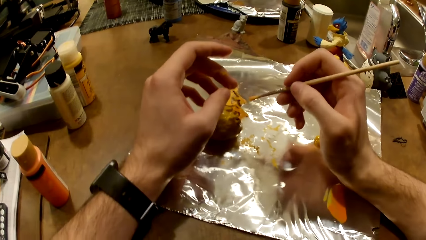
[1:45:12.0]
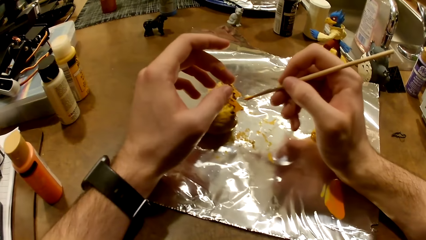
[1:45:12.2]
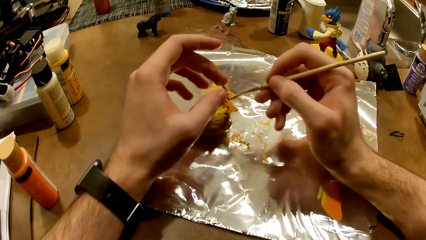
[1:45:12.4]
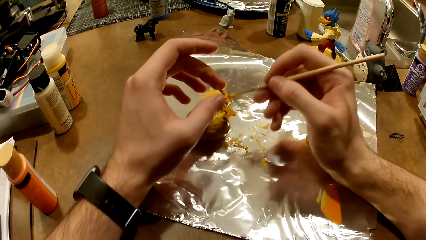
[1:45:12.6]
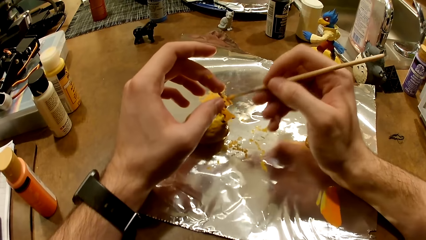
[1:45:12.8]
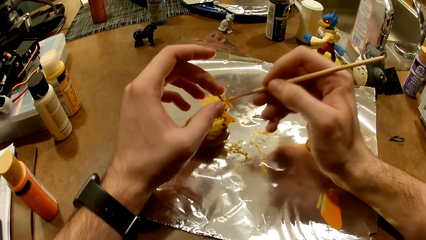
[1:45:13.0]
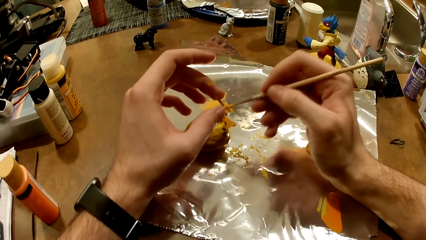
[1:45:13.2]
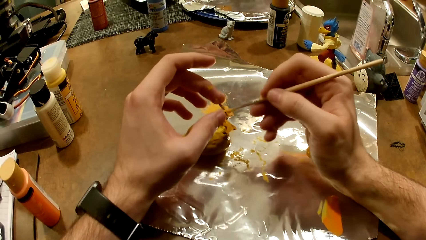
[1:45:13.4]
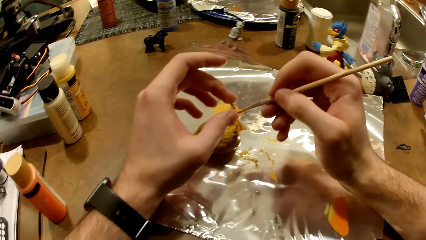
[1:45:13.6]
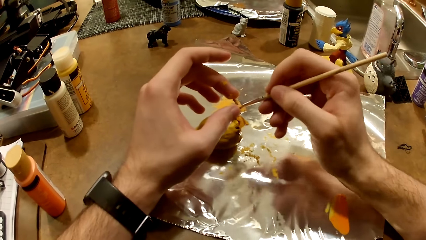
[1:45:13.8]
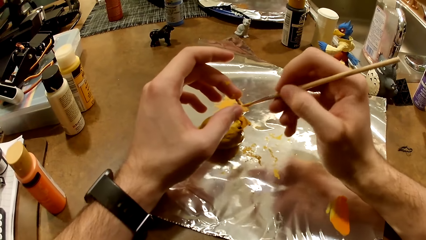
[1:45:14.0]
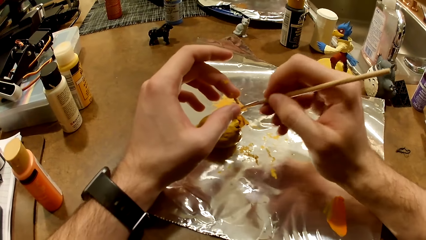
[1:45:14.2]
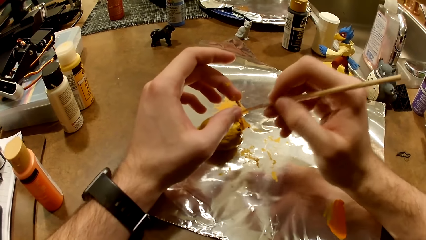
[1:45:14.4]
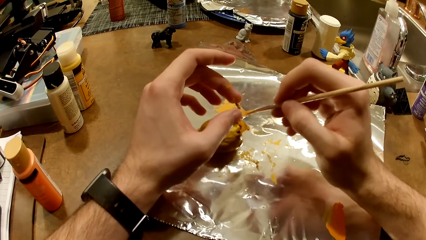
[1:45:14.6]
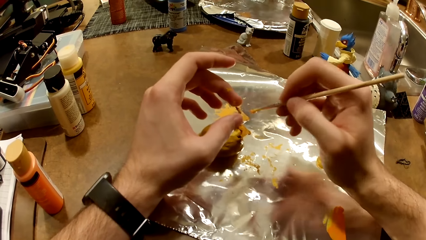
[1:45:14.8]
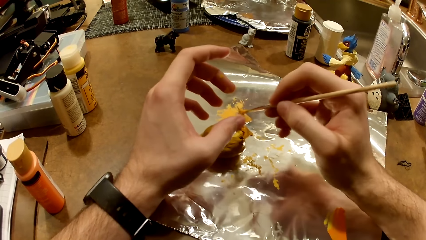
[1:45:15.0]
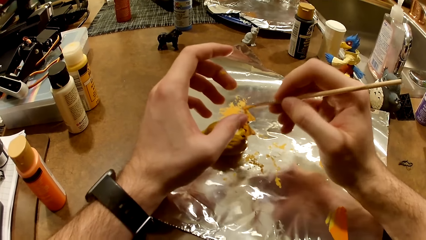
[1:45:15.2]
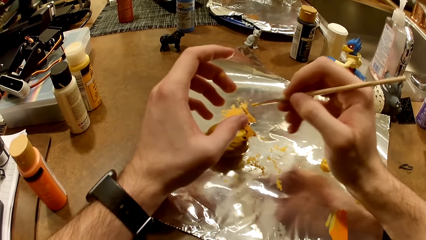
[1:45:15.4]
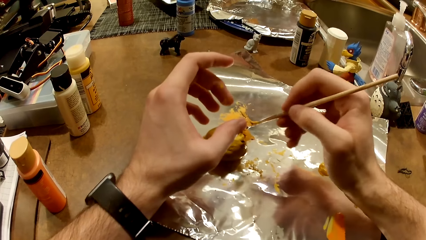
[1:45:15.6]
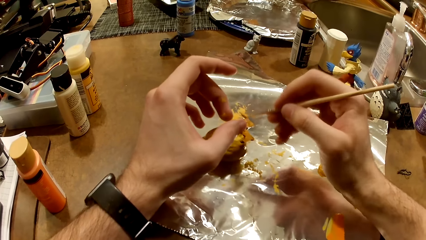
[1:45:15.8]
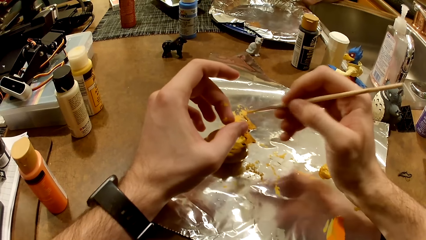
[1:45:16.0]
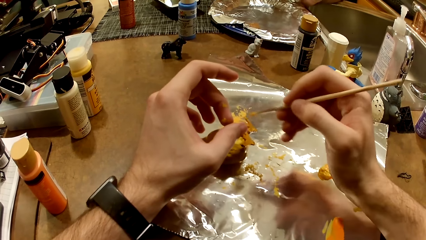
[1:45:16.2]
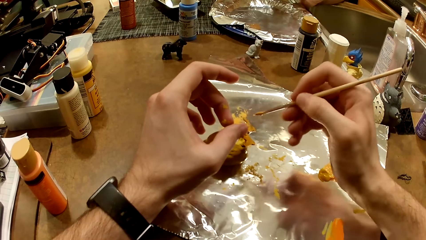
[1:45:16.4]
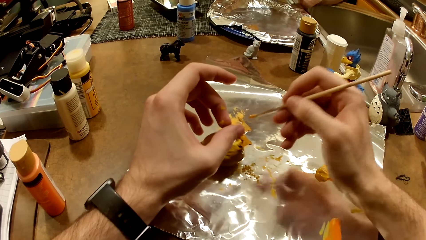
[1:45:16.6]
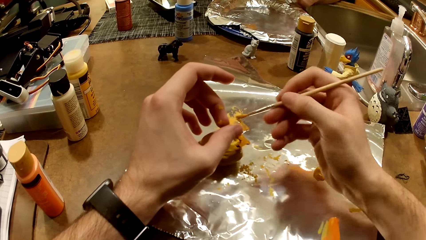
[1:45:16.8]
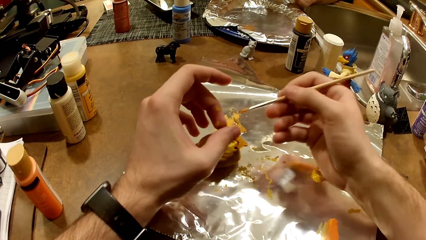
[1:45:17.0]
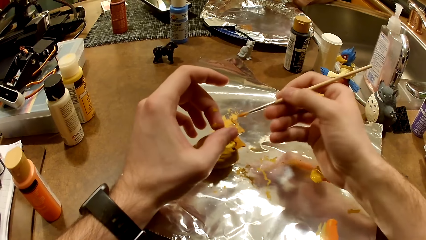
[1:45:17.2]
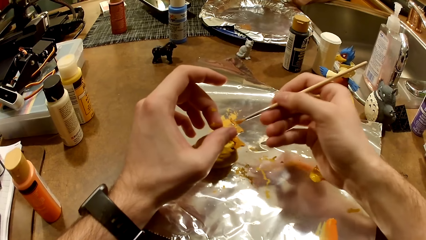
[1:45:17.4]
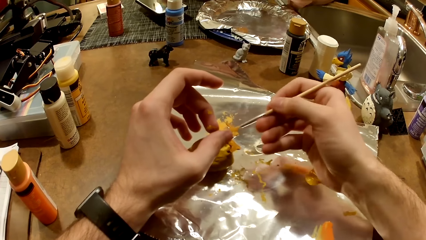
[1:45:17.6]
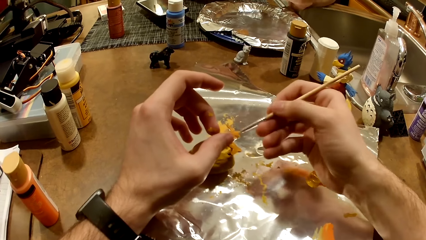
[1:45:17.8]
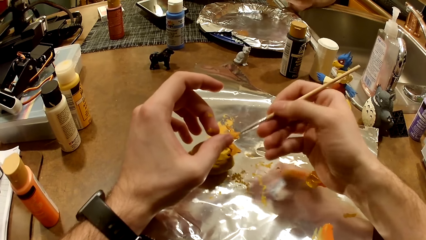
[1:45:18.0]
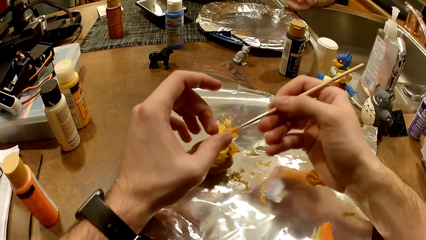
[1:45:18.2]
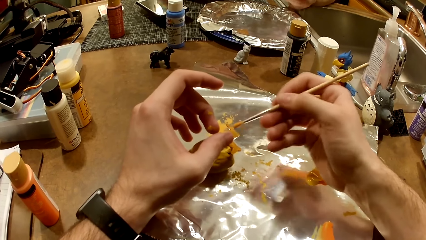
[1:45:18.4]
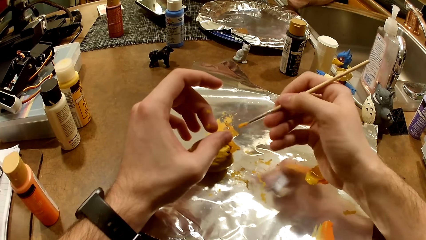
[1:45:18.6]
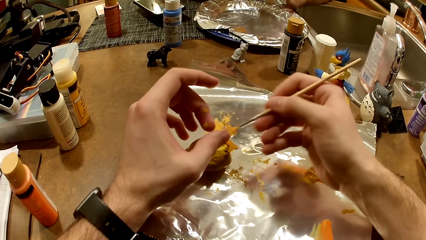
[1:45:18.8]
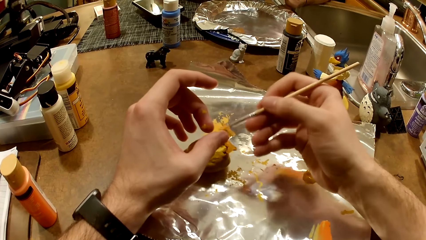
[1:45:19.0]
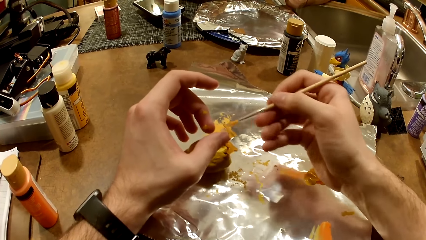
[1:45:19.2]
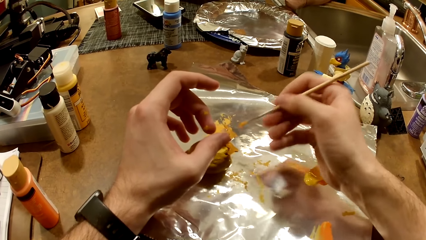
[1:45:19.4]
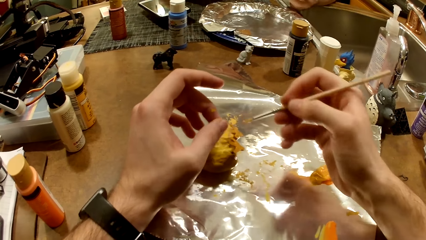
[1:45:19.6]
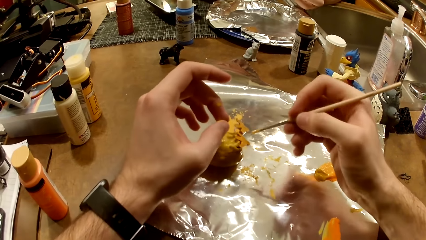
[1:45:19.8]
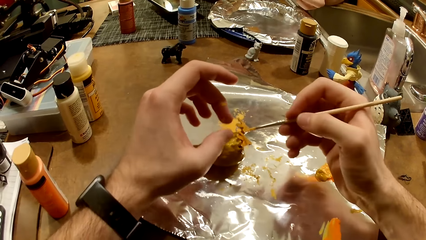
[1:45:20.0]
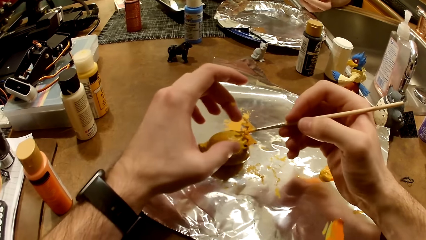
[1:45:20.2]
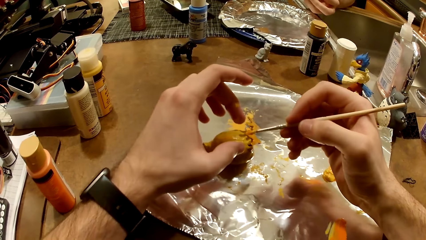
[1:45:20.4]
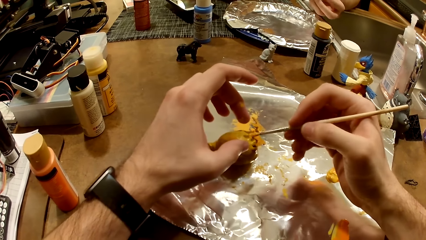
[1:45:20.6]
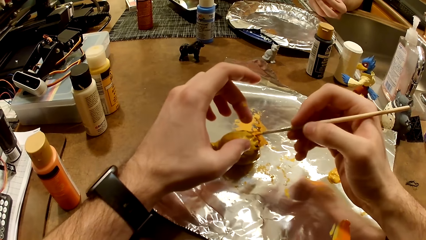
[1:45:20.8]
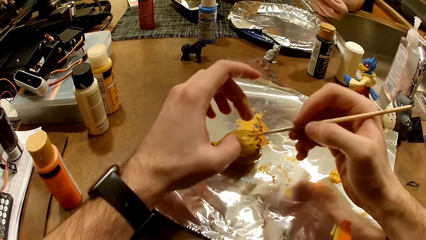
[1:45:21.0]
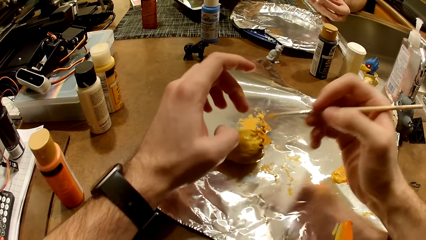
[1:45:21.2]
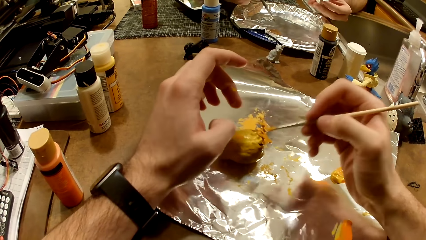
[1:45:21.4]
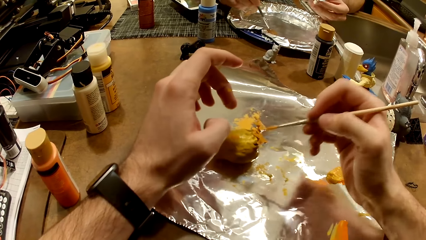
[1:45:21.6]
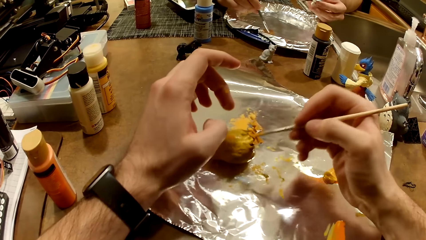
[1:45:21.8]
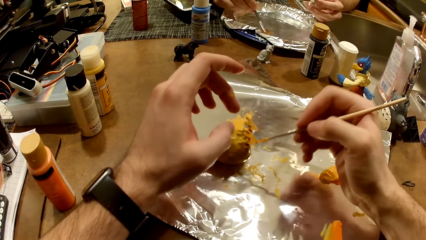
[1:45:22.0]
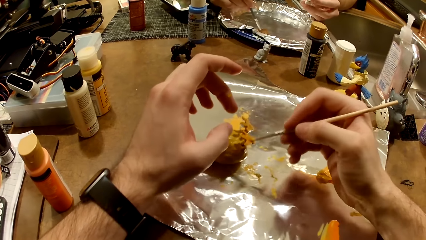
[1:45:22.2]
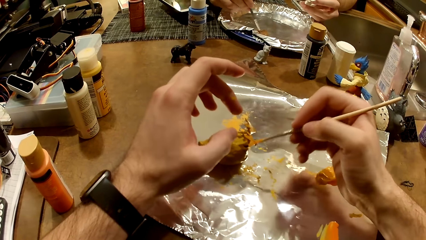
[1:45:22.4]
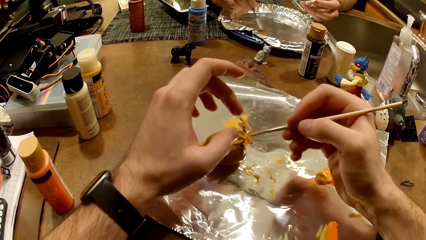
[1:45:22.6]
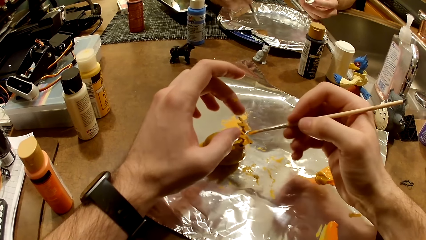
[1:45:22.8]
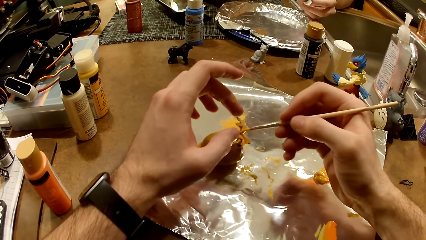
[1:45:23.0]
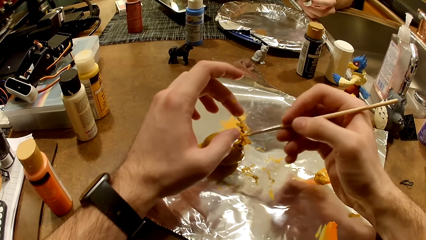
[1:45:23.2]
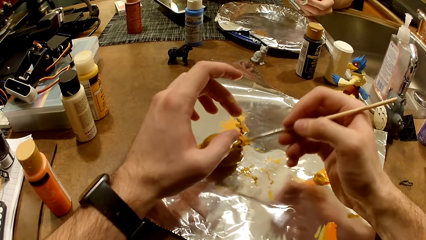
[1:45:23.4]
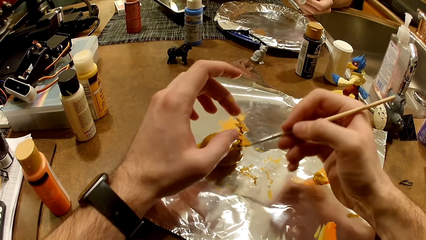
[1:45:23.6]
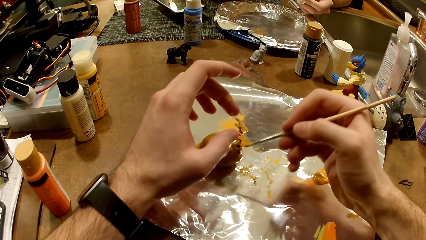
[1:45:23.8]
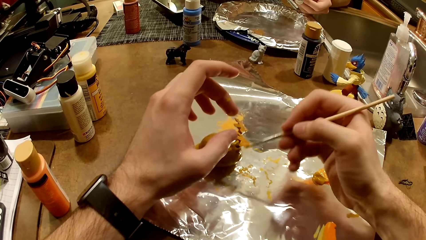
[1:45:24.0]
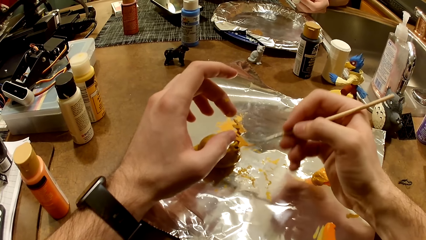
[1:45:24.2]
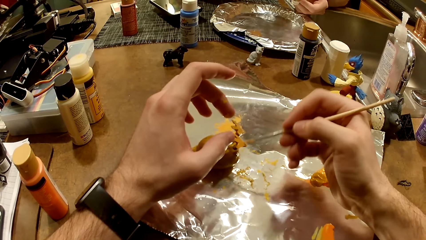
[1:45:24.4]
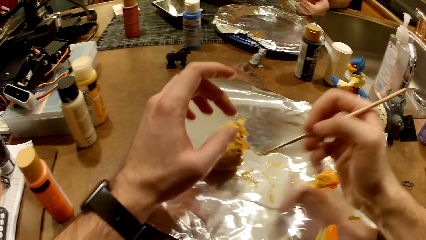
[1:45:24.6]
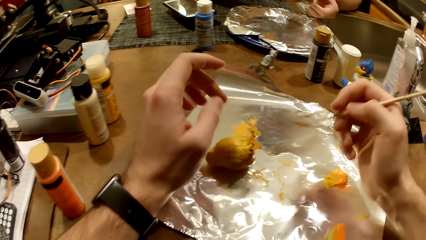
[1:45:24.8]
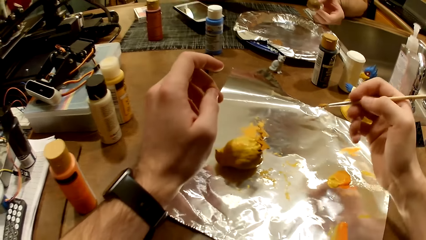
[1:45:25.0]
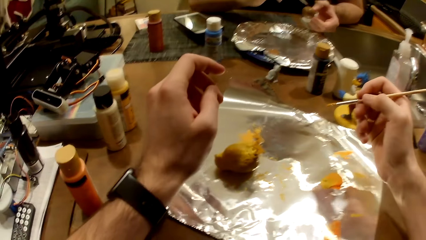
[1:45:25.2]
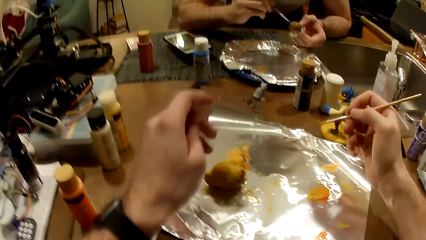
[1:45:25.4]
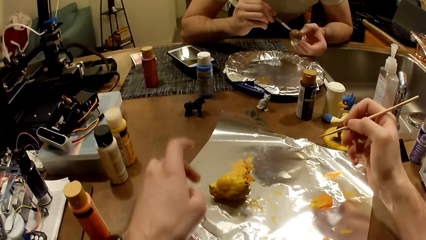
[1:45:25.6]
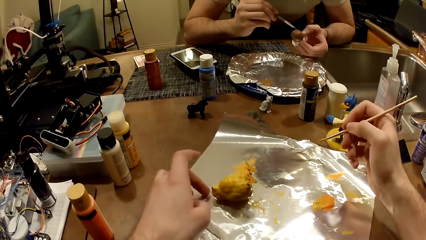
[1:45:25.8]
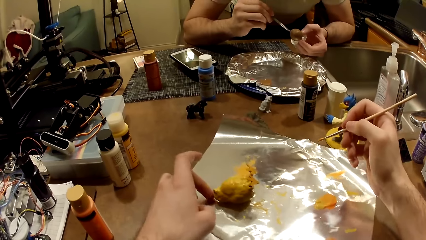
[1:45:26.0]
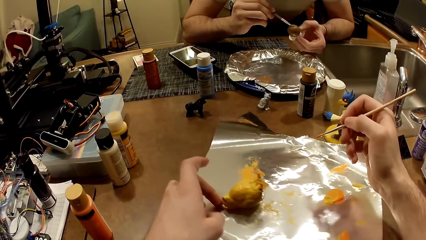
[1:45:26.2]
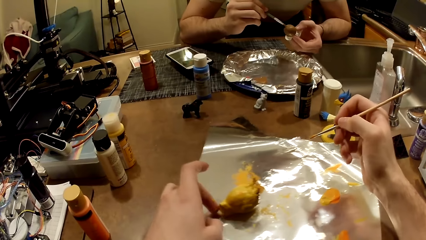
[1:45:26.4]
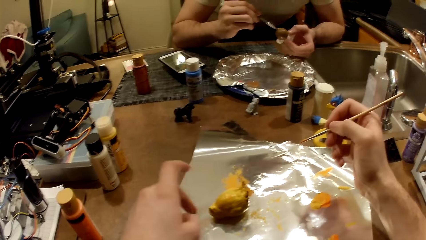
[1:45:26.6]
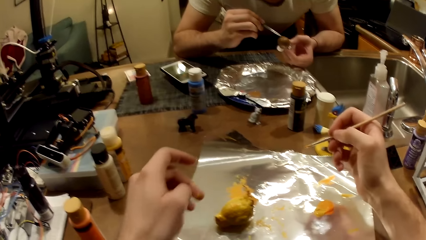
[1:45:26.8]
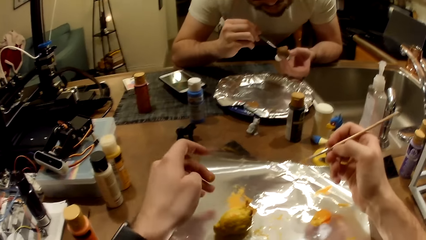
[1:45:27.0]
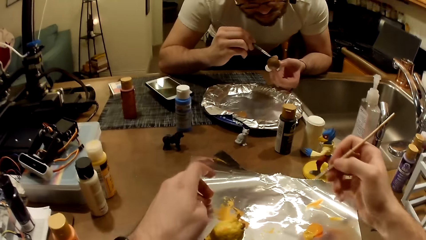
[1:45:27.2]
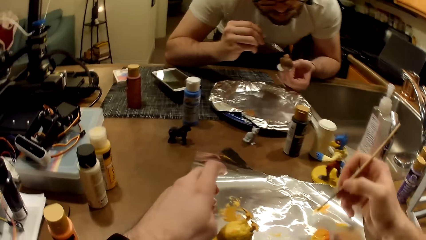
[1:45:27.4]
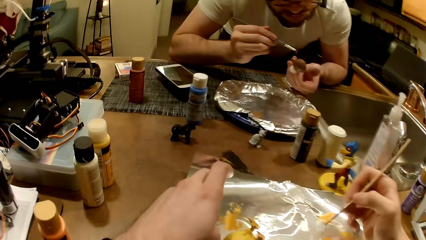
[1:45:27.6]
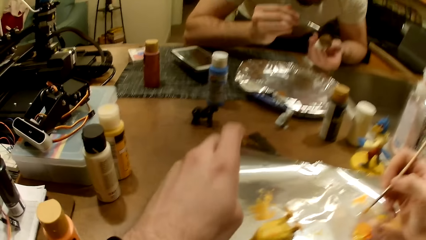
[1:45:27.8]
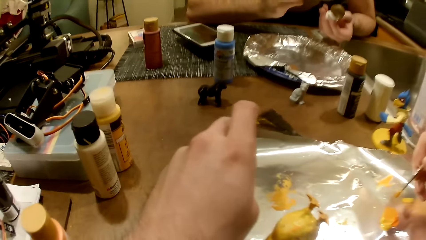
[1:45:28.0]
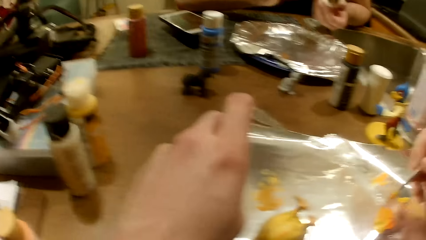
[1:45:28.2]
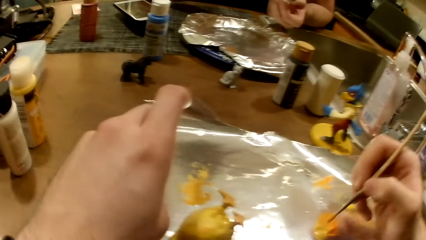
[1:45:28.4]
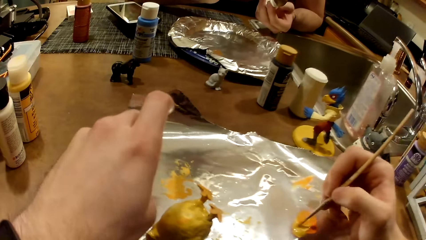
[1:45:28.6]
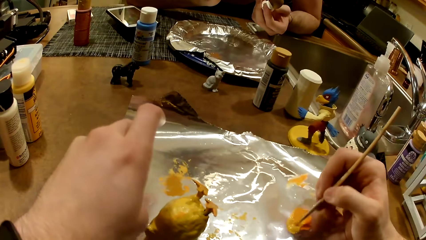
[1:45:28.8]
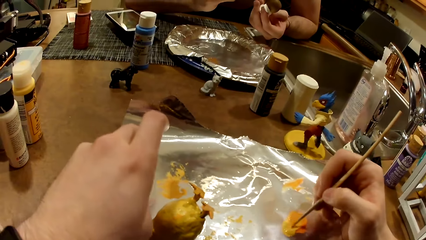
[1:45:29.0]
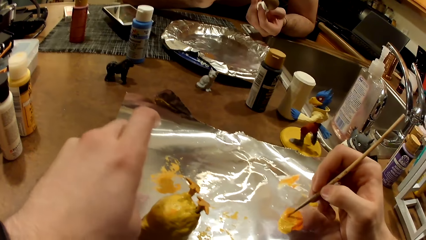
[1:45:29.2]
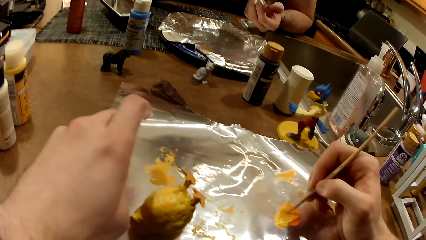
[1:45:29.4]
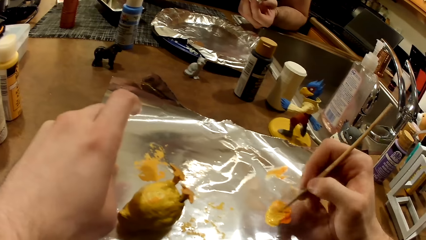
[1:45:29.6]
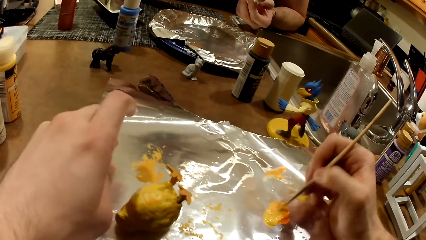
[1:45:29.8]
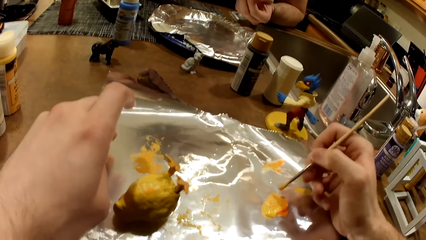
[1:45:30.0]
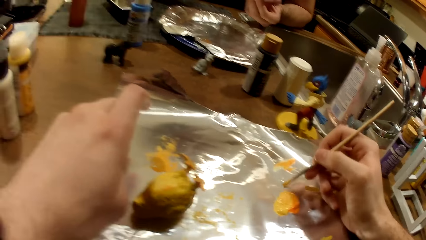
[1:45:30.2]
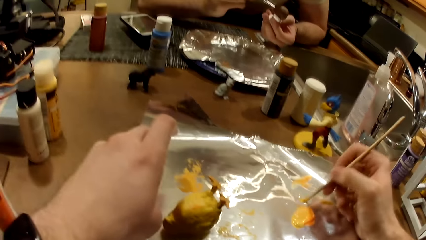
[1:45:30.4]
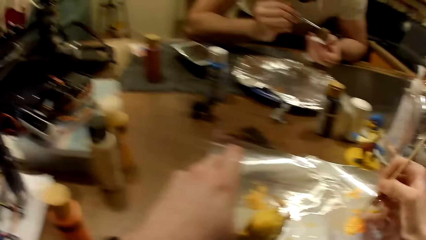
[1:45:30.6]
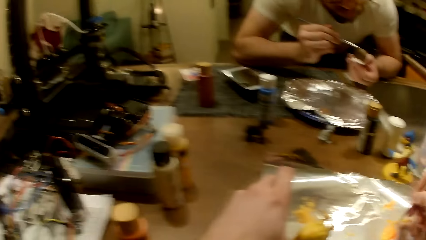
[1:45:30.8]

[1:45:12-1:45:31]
The camera wearer paints the action figure on the table with the paintbrush. A man mixes the paint. The man takes paint from the foil paper with the paintbrush in his right hand. The man paints the action figure in his left hand with the paintbrush. The camera wearer moves the foil. He takes paint from the foil paper with the paintbrush in his right hand. He mixes the paint.
